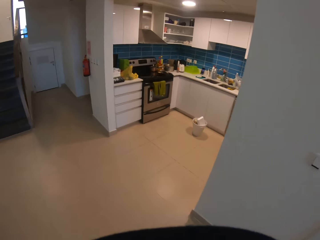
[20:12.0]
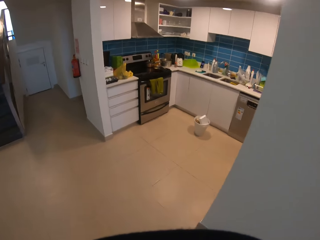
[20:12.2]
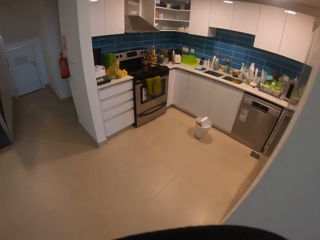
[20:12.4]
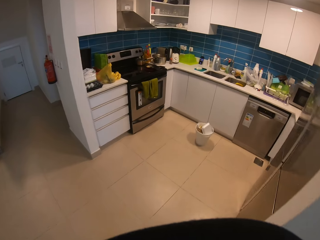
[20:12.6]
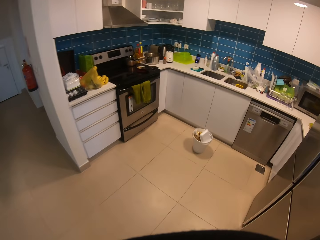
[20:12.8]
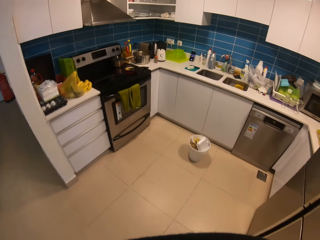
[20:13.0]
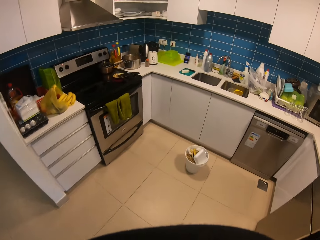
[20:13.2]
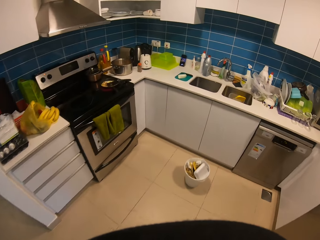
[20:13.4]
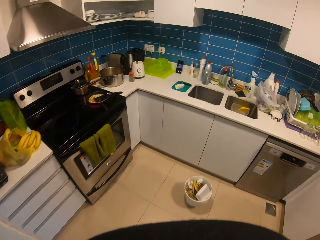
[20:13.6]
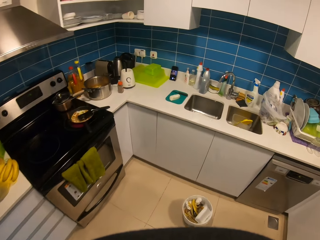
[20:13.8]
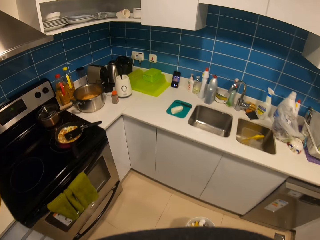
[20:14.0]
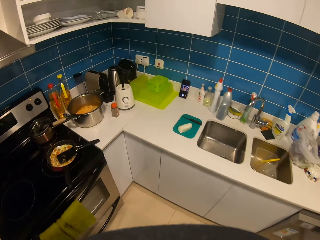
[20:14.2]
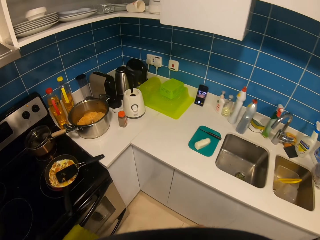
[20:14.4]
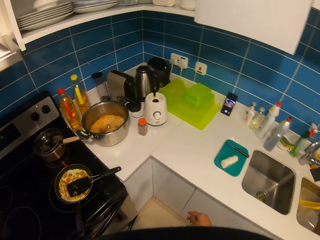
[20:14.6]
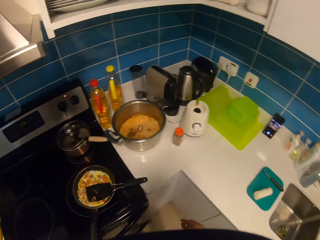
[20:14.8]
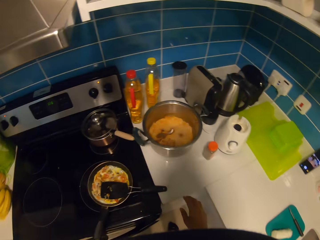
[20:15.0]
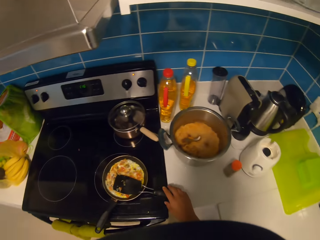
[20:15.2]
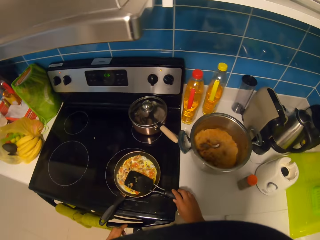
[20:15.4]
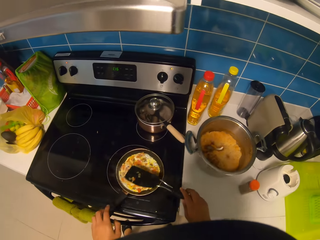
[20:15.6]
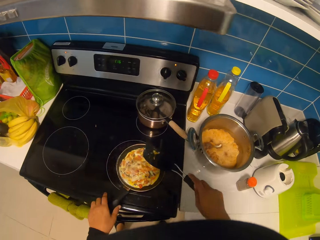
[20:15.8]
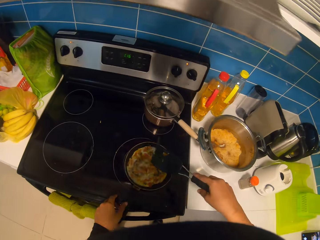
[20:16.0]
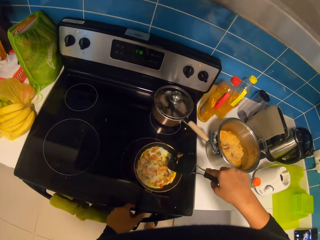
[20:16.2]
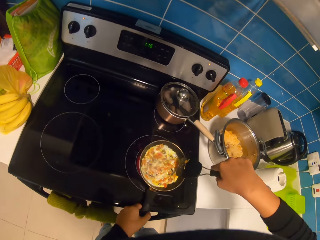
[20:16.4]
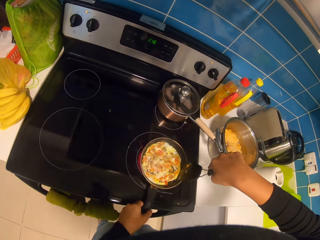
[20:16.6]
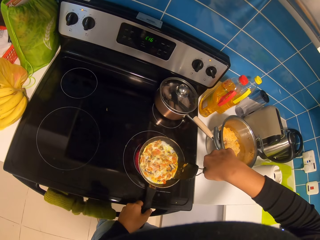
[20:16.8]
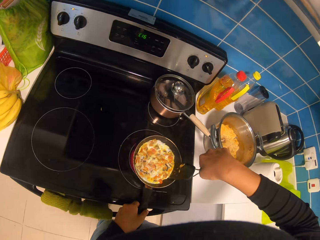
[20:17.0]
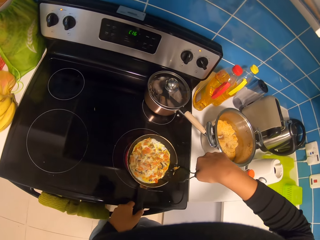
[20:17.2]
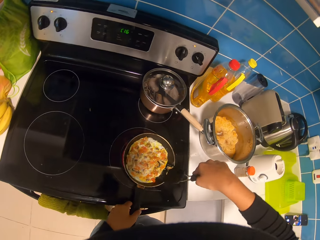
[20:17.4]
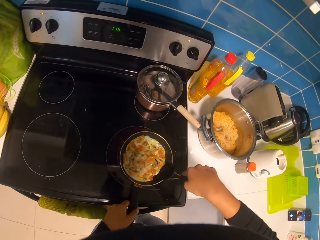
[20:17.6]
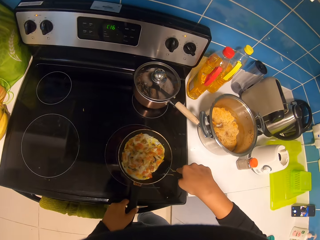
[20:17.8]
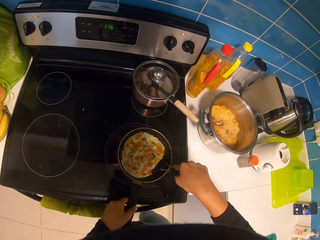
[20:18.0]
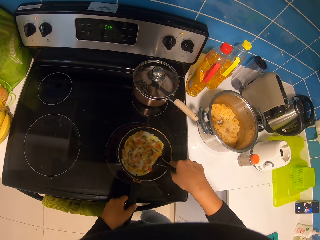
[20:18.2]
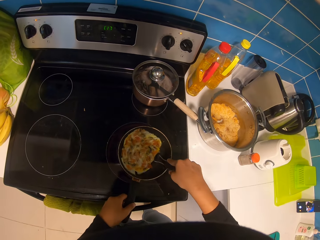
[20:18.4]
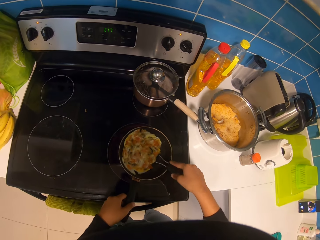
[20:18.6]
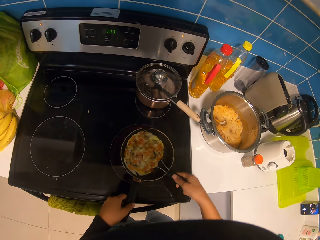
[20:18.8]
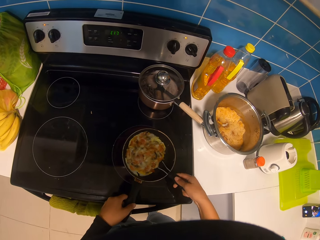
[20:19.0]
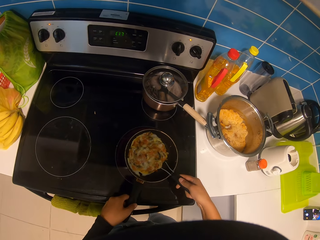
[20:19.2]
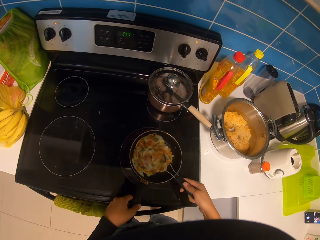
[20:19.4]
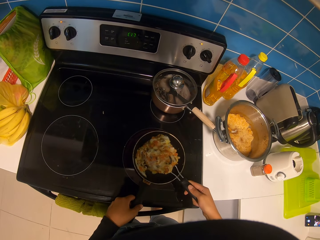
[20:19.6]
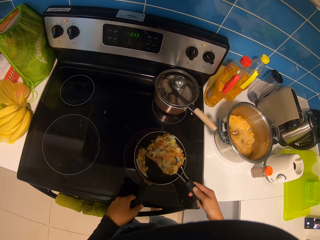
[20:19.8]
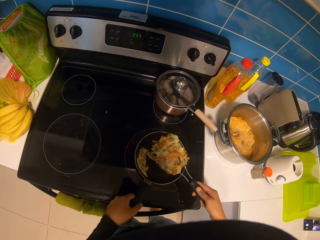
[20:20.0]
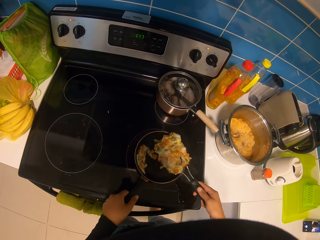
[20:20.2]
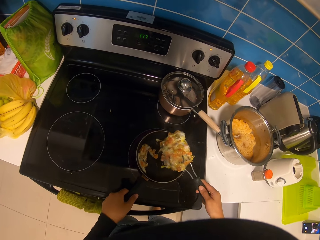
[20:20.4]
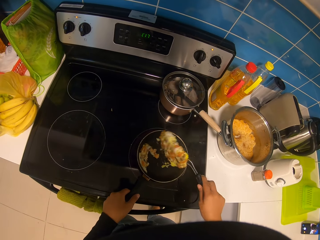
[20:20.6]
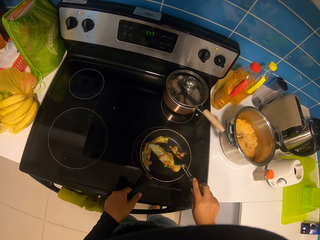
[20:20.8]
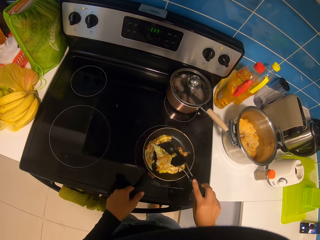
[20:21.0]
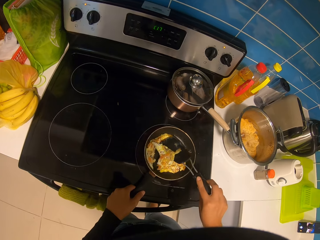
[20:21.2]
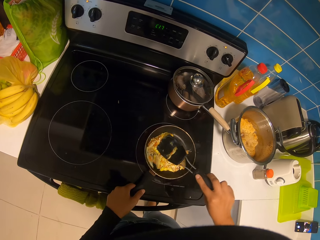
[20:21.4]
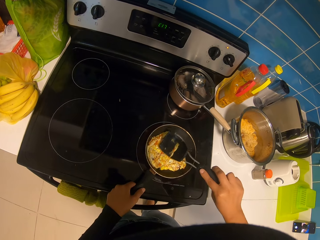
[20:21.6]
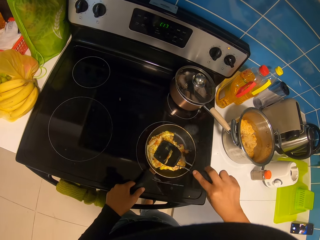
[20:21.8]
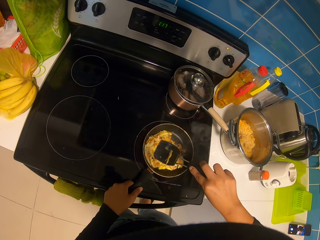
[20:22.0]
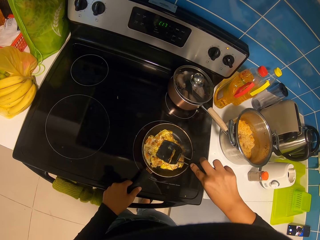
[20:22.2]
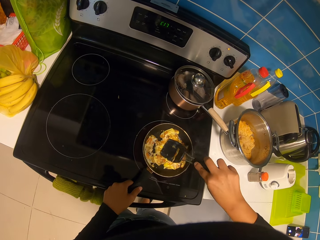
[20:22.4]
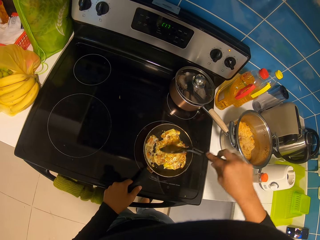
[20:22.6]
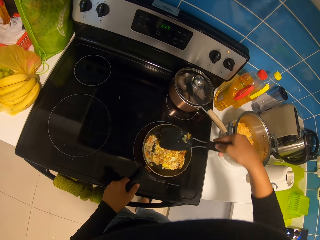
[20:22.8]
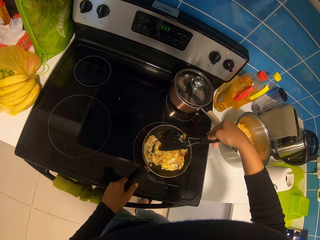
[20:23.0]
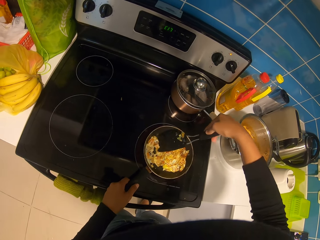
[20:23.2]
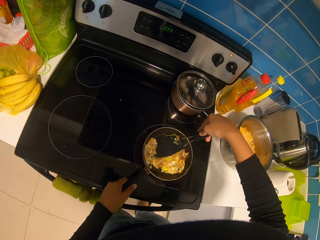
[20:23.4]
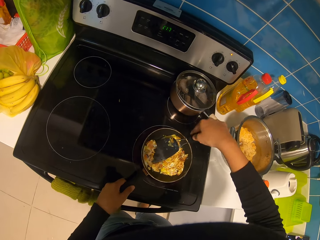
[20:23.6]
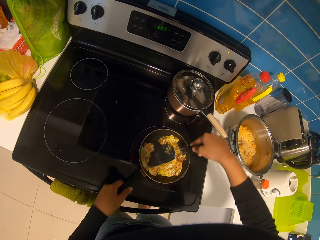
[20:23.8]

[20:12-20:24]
The camera wearer turns the eggs in a frying pan. They cook.

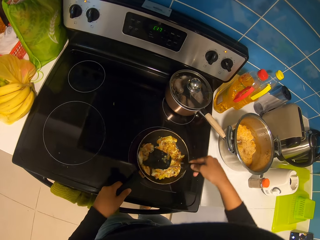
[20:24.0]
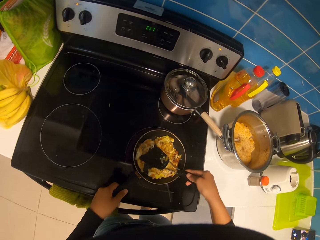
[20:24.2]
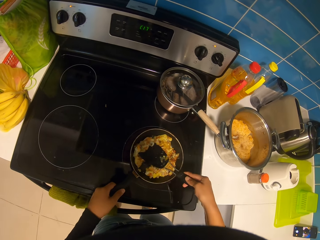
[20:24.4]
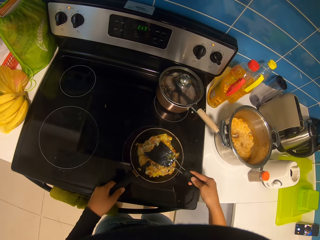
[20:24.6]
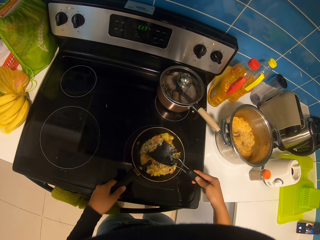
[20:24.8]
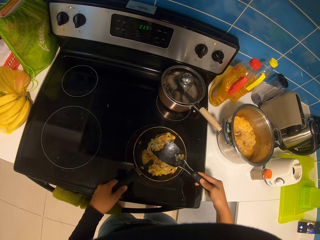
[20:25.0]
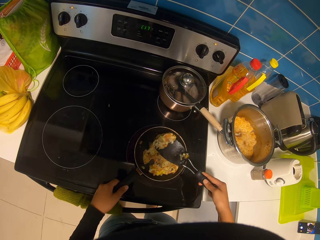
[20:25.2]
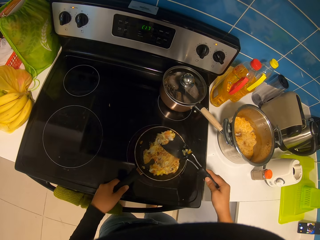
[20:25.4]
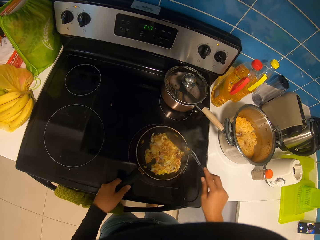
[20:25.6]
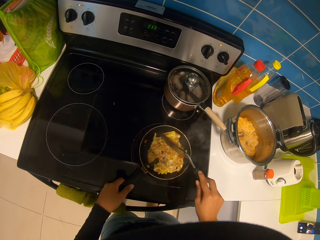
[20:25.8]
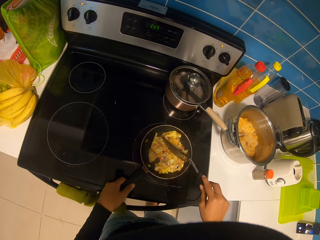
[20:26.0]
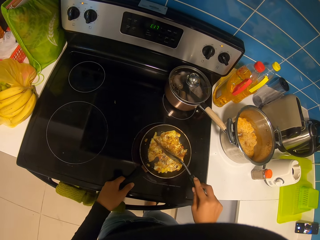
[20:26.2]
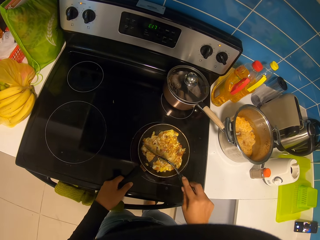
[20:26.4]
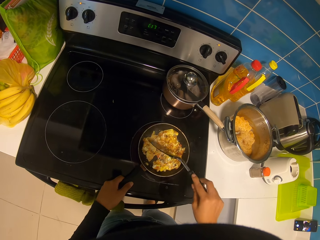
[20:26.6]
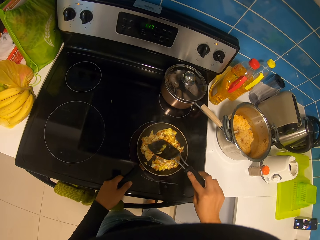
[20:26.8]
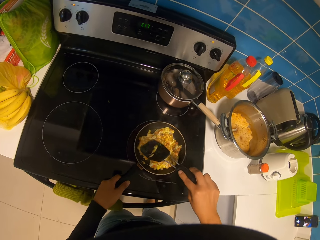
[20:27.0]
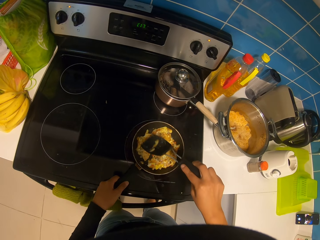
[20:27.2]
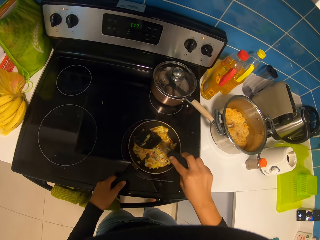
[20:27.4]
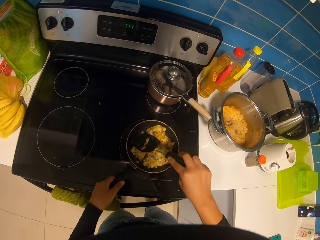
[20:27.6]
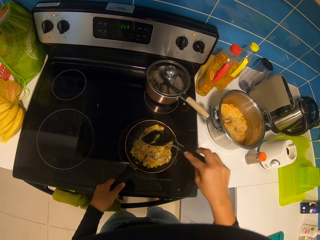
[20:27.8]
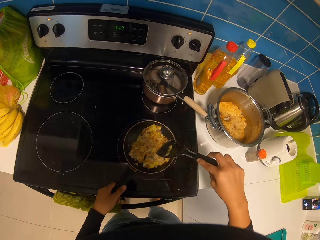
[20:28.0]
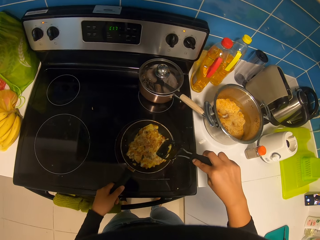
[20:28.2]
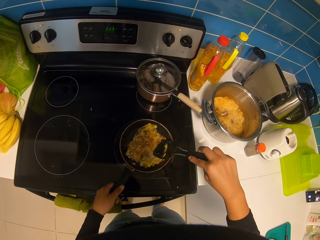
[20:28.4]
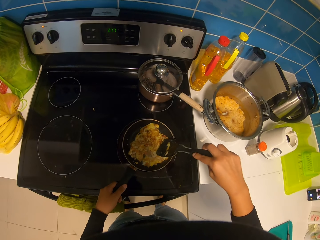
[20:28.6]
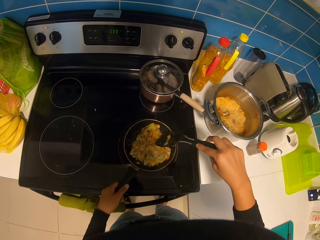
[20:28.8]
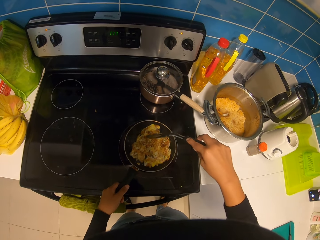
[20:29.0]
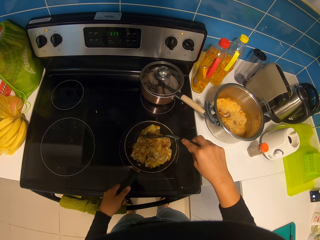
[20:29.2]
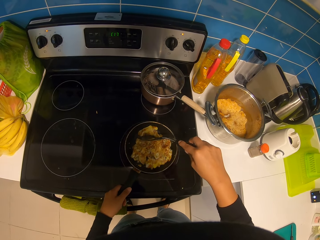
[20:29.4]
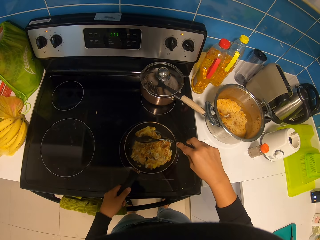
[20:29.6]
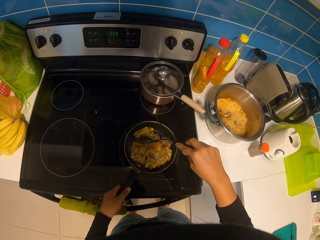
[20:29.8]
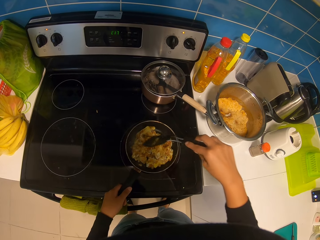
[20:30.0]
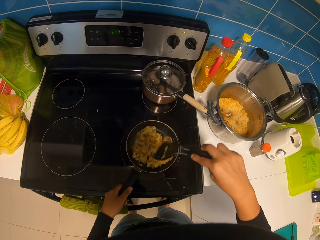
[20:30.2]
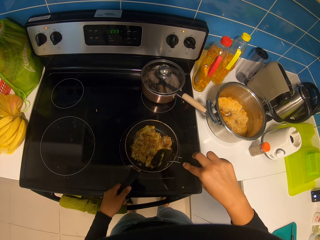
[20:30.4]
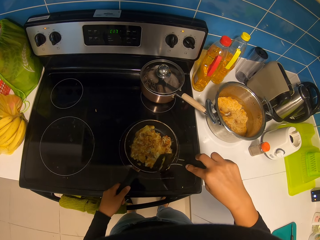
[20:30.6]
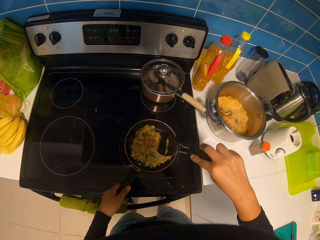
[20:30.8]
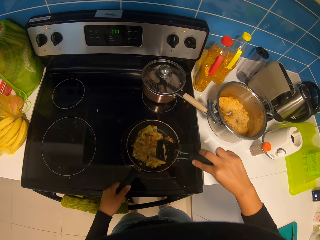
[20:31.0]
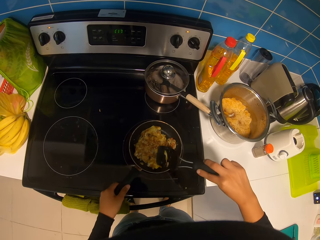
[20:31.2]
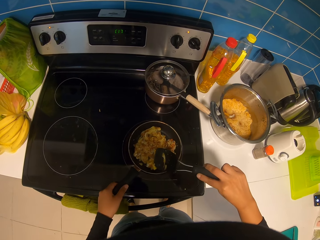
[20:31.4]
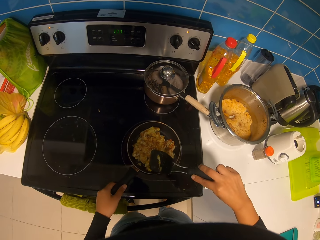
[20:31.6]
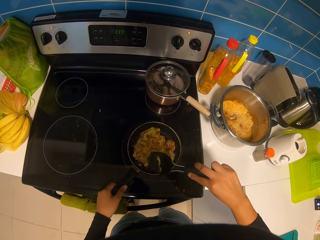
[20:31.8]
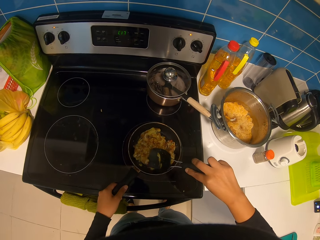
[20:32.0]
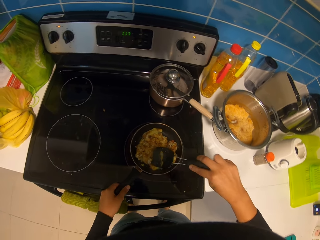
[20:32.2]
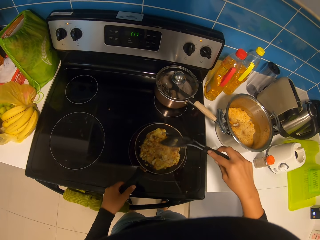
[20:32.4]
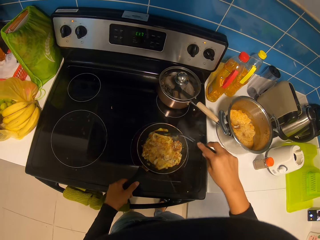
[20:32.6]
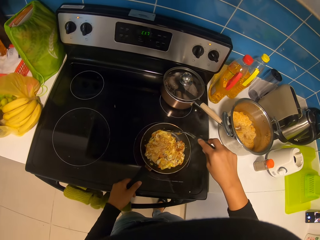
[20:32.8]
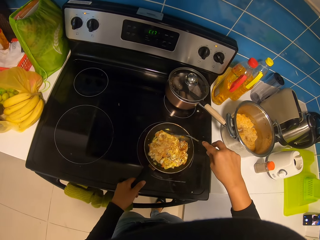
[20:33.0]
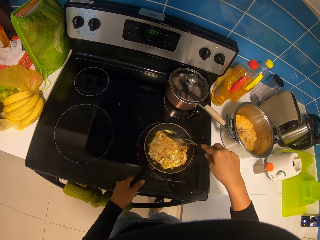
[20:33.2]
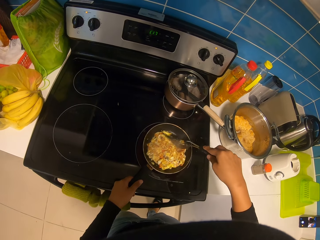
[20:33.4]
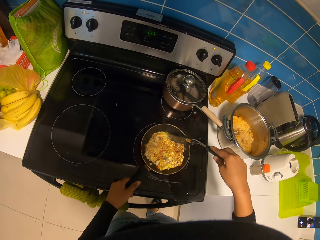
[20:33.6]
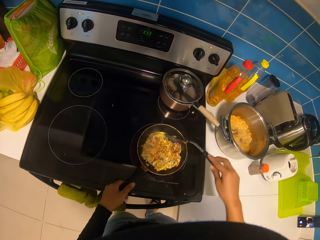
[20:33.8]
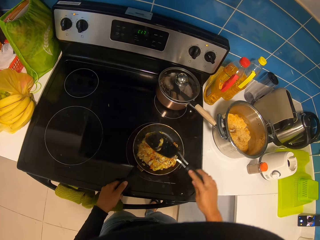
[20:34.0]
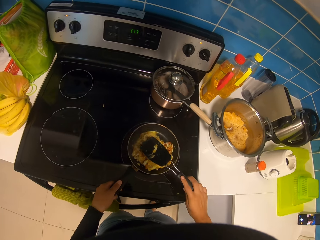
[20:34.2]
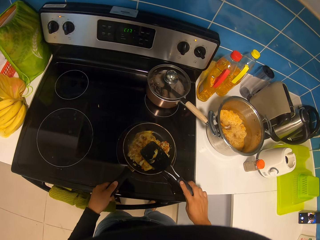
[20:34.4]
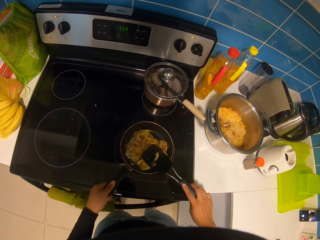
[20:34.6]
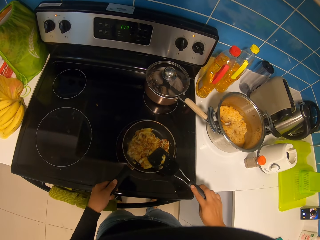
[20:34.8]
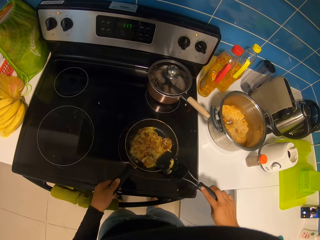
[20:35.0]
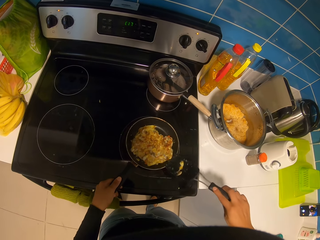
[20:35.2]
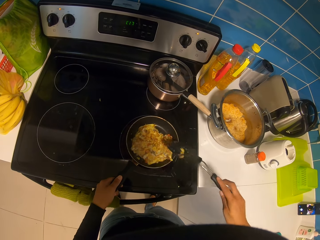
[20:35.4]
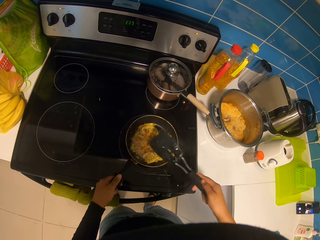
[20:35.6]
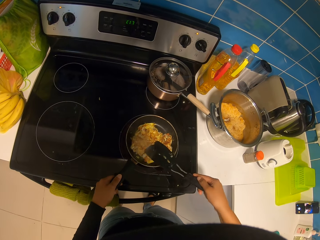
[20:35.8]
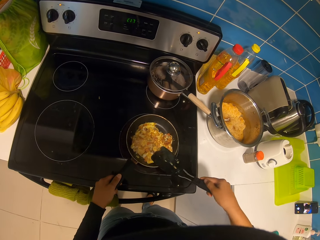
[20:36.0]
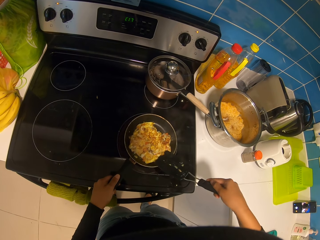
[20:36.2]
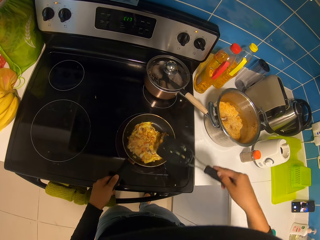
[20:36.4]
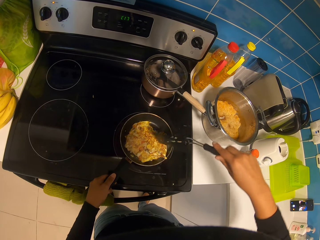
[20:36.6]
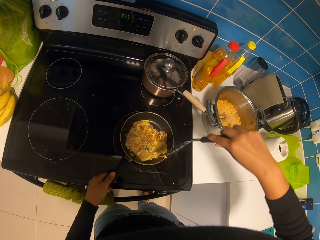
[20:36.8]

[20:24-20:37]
The camera wearer smears the spoon on the frying pan.
